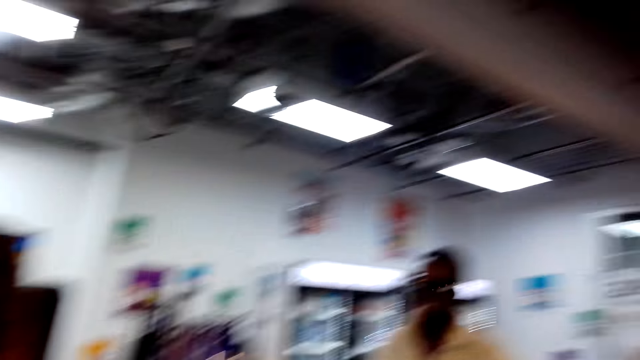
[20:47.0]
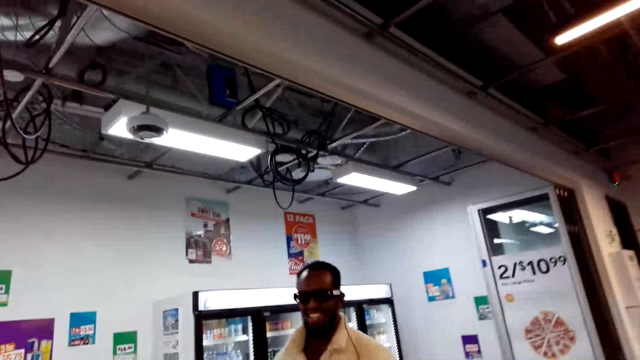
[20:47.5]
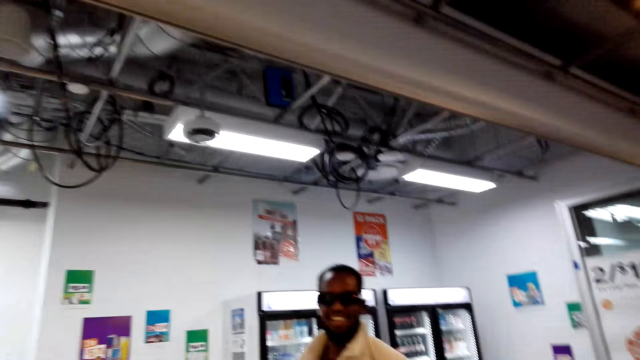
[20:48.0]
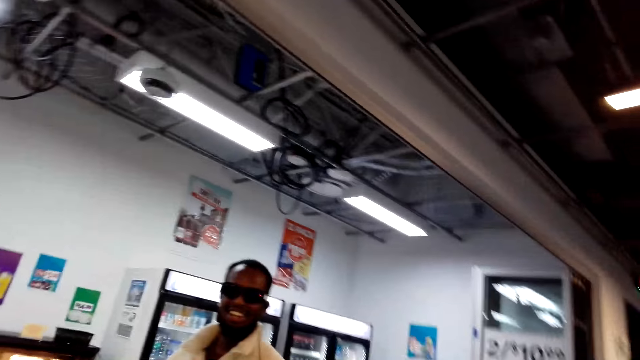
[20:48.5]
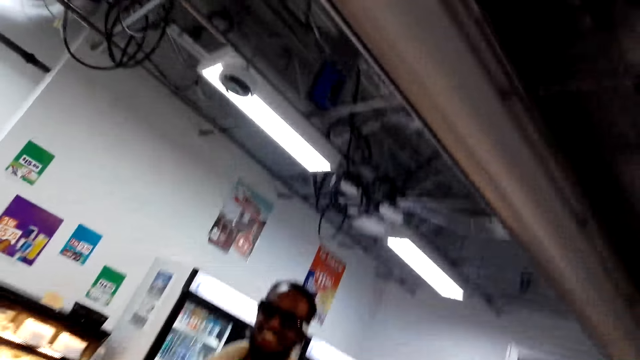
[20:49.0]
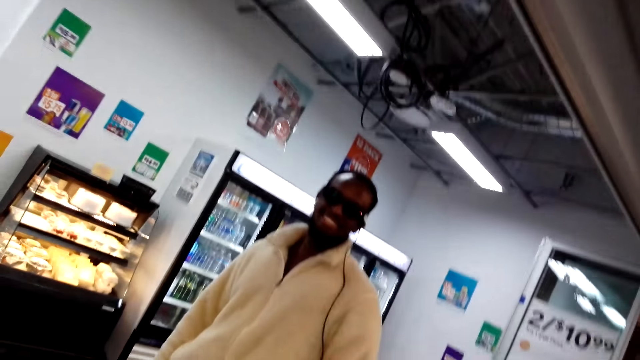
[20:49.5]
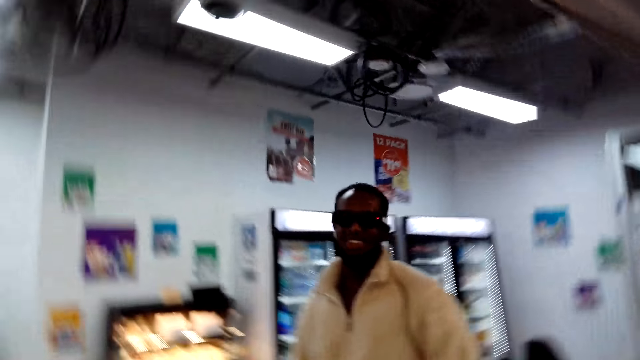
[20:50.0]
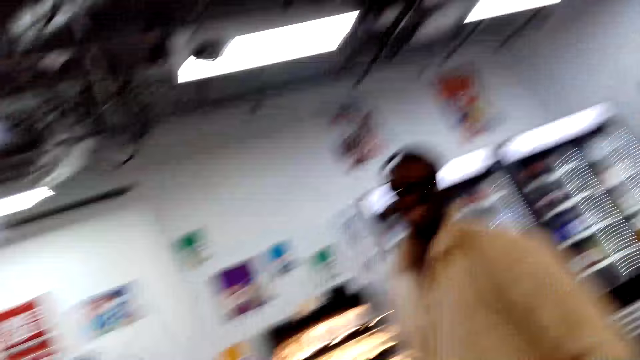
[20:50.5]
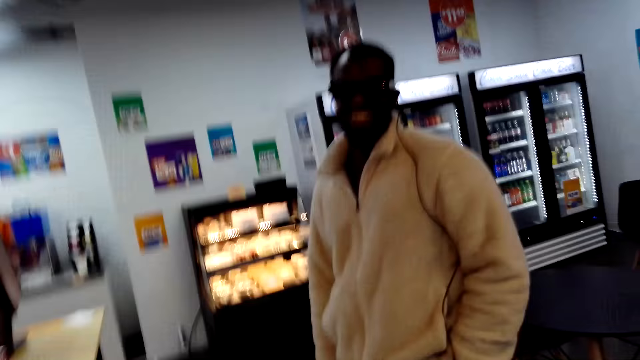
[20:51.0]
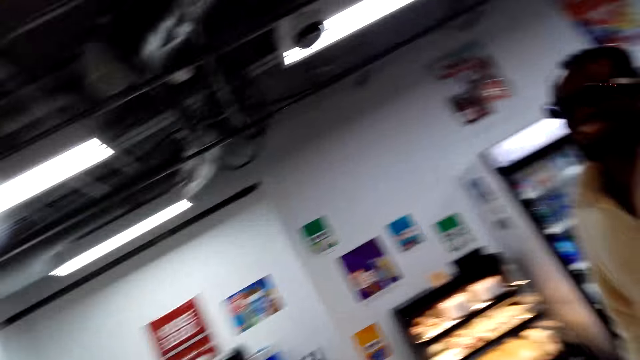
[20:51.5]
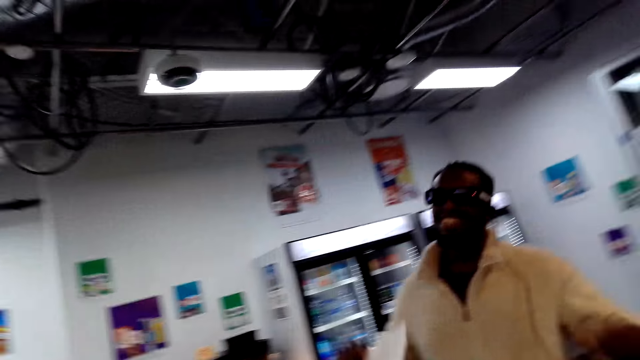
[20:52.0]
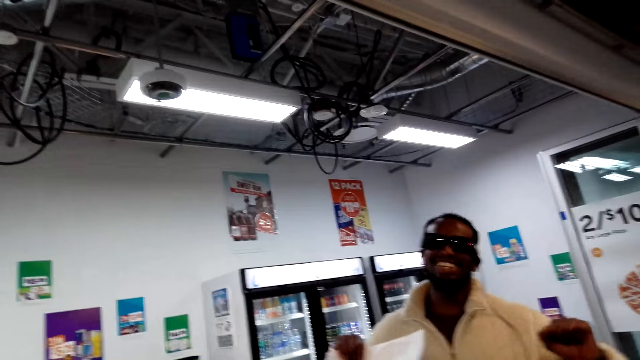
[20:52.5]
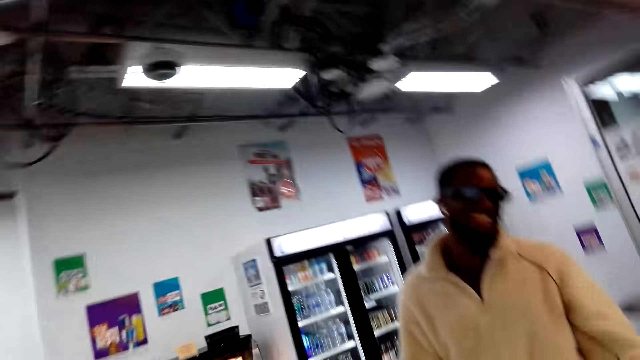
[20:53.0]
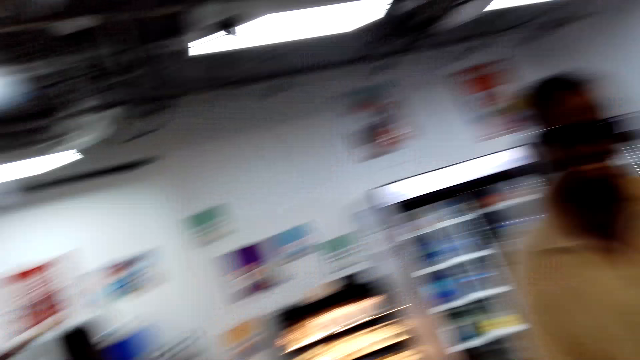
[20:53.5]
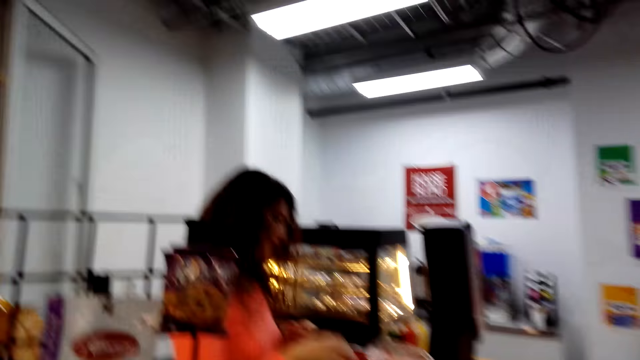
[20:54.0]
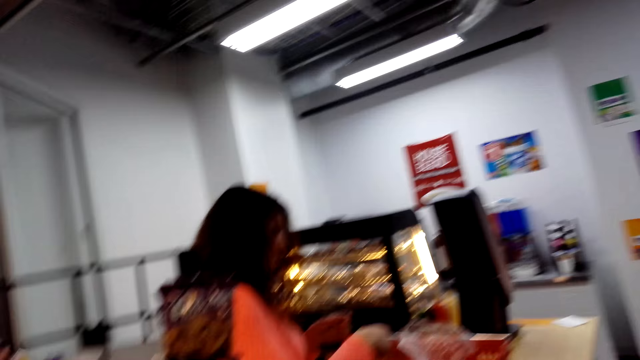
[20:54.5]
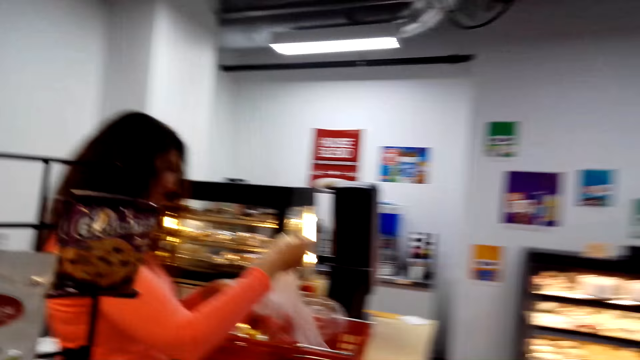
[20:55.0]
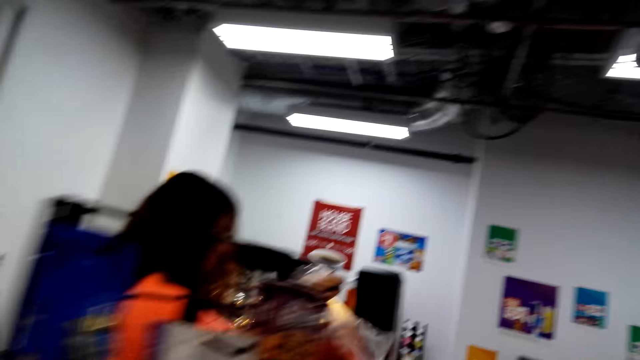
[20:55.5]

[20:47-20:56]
The camera wearer looks around the shop. They look around the shop again. They converse with someone.

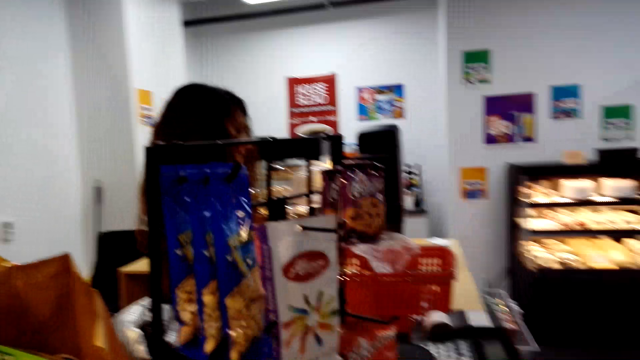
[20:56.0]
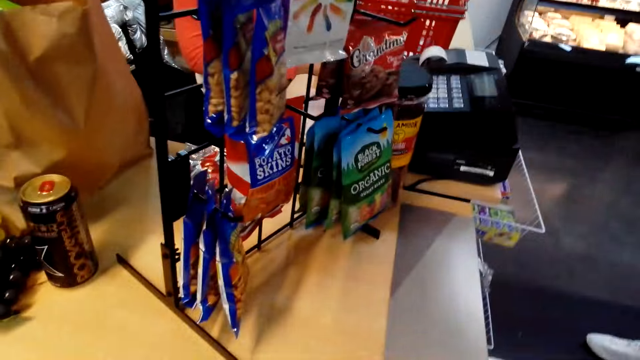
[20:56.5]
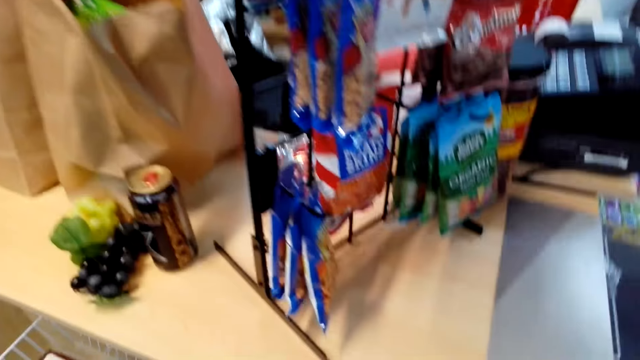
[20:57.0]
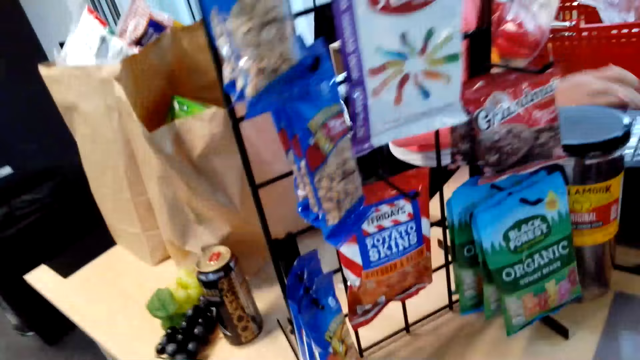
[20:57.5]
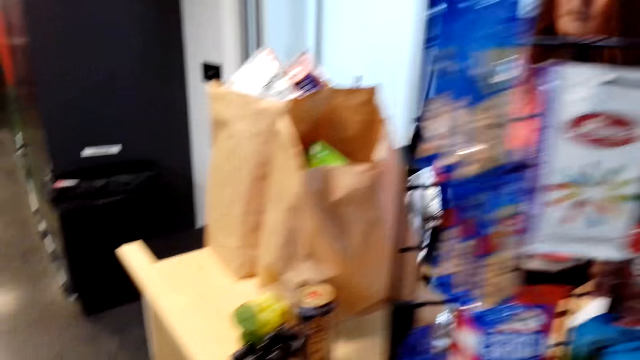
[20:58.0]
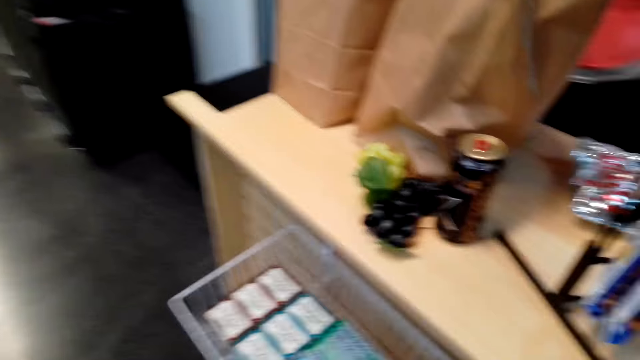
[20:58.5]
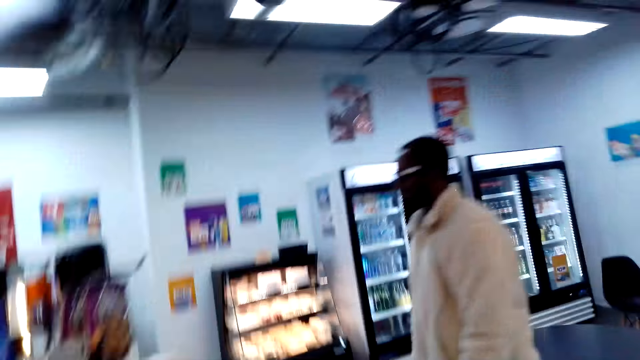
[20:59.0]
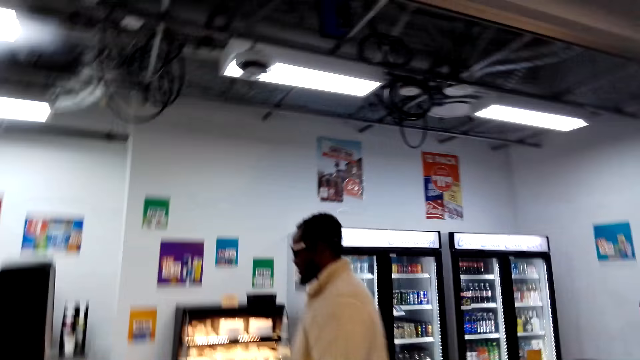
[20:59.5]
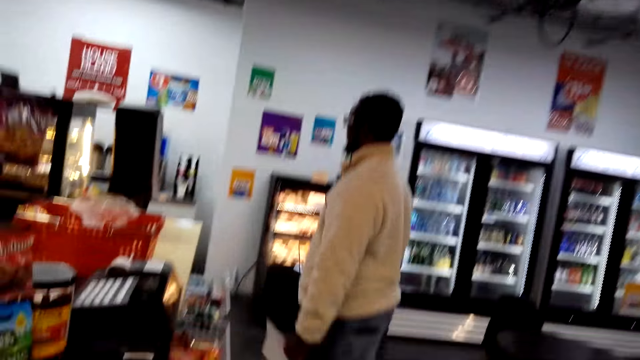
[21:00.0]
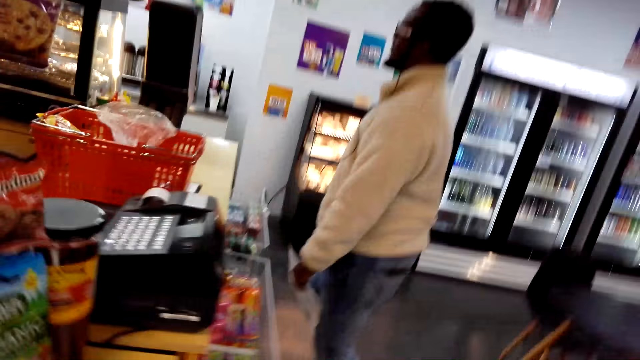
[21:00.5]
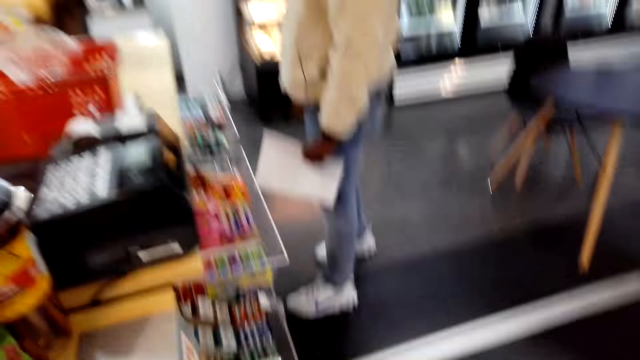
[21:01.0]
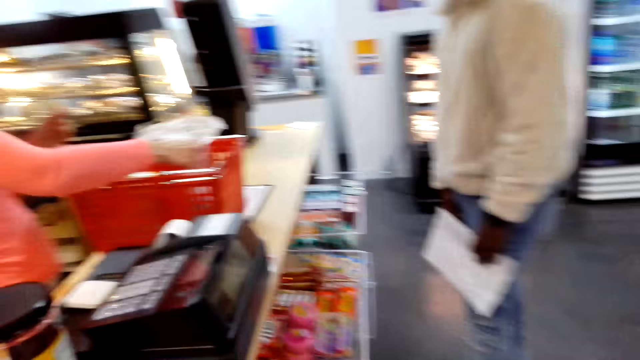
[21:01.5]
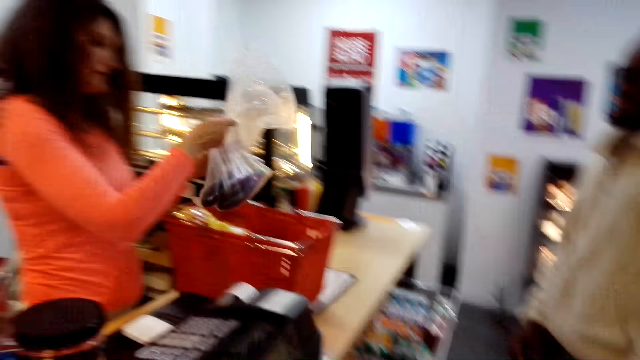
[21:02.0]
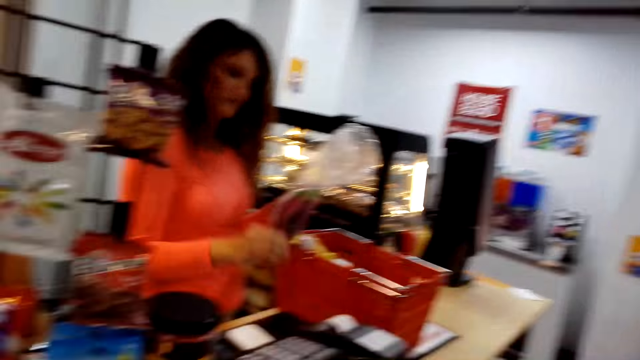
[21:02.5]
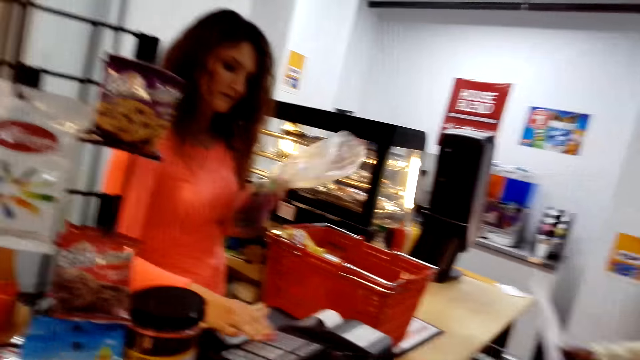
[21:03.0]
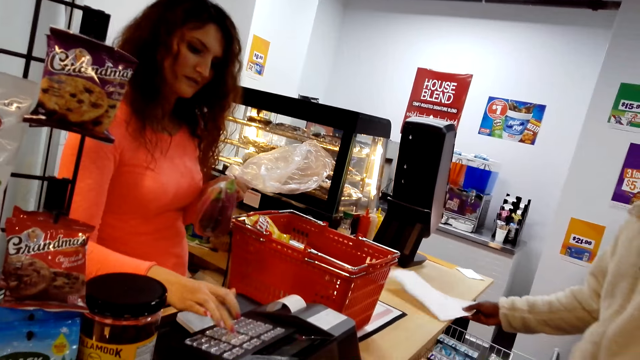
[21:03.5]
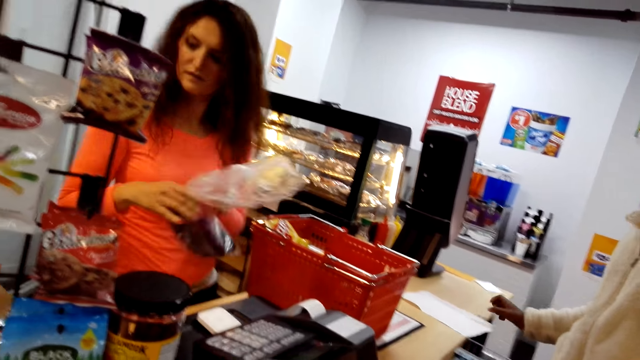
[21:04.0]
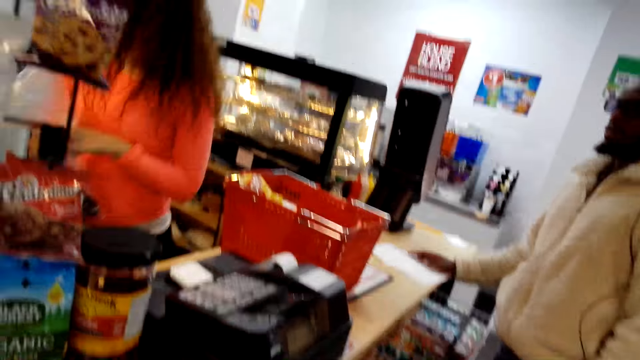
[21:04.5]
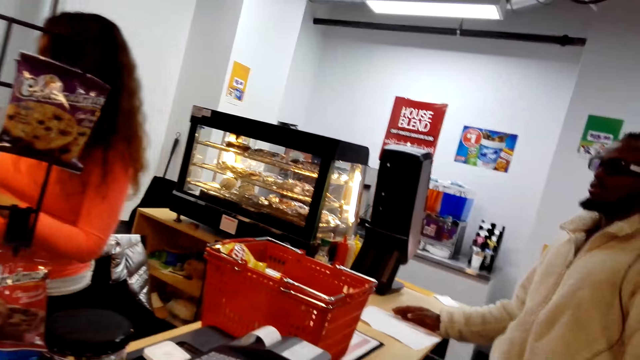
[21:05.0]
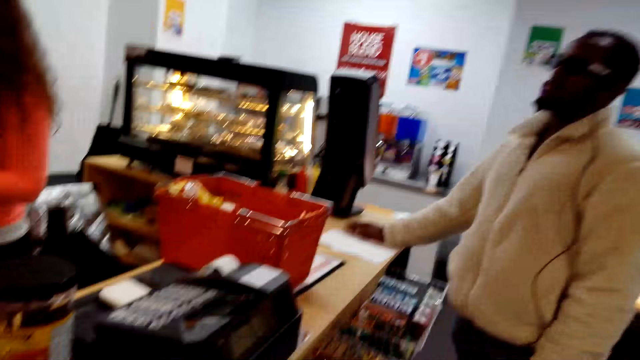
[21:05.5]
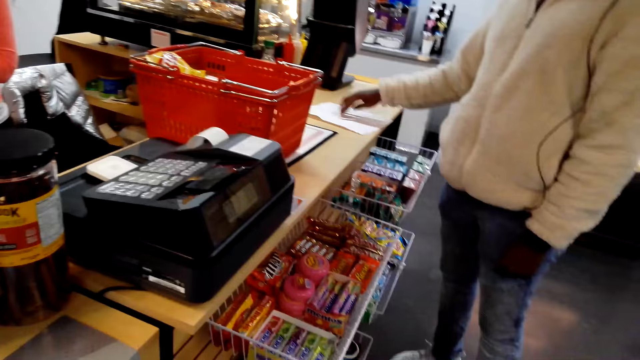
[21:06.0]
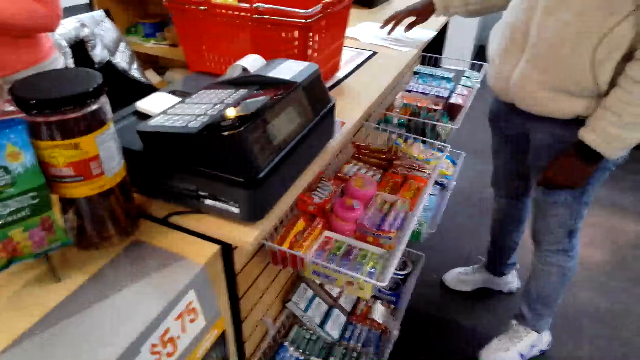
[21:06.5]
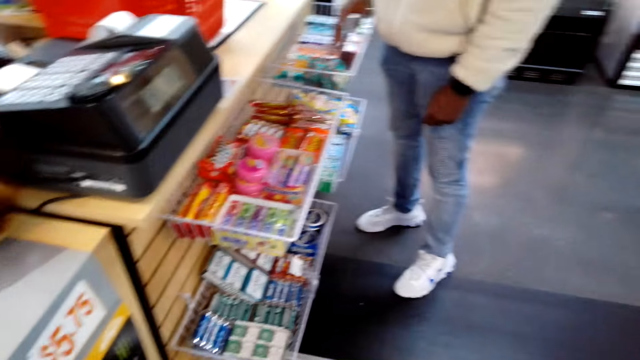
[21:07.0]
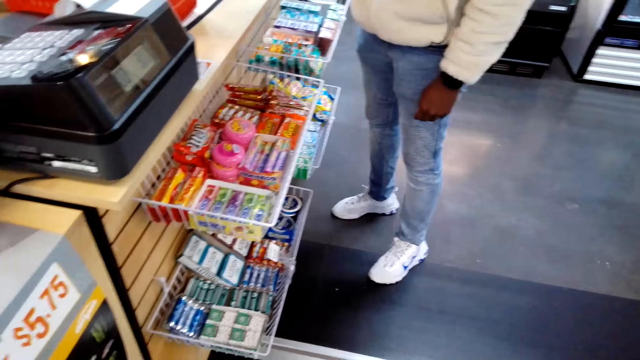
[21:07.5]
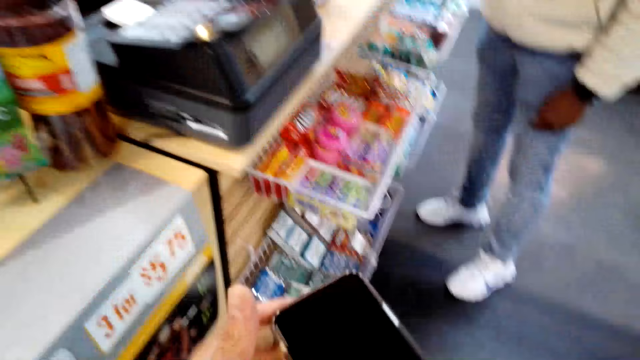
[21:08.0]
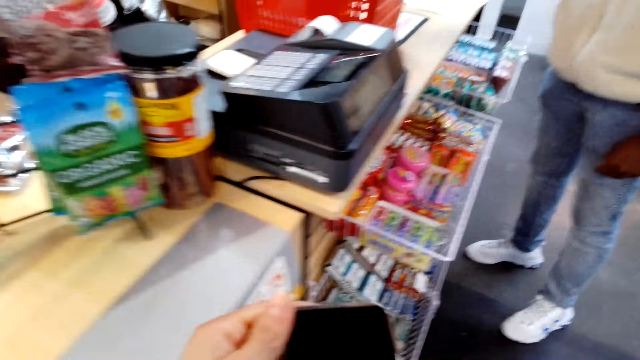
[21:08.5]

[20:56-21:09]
A cashier picks up a polythene bag. The camera wearer looks around the floor. They move around the shop. A man moves forward. A woman picks an item from the carrier. The cashier presses the register. The camera wearer totals an item. The woman walks around the area. The man puts a paper on the counter. The camera wearer converses with someone.
